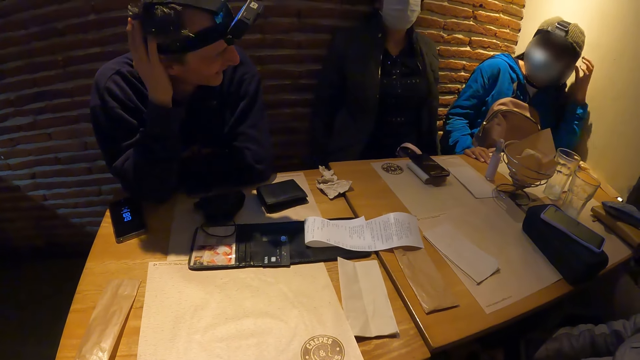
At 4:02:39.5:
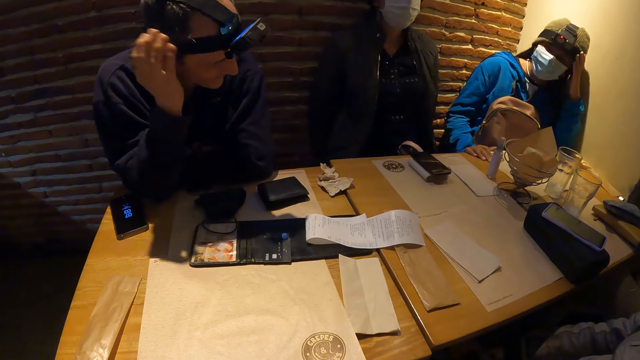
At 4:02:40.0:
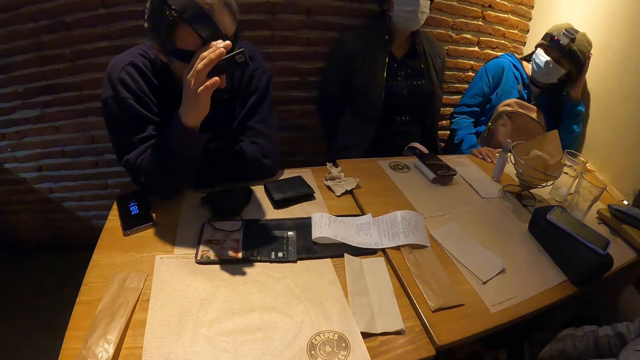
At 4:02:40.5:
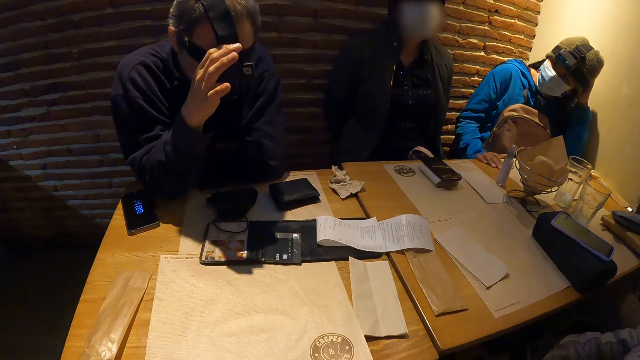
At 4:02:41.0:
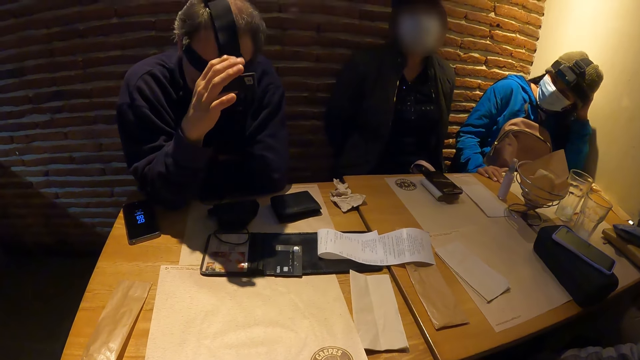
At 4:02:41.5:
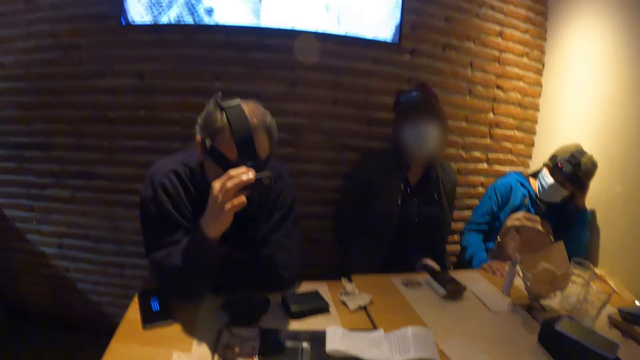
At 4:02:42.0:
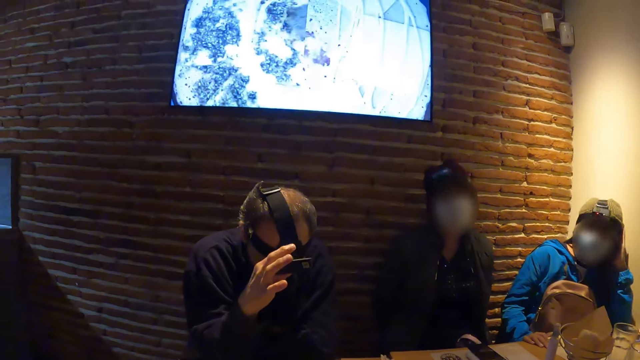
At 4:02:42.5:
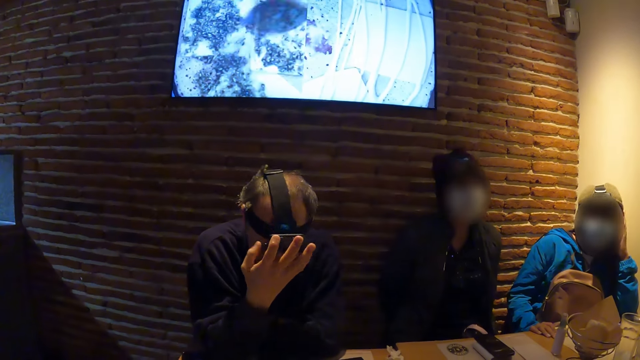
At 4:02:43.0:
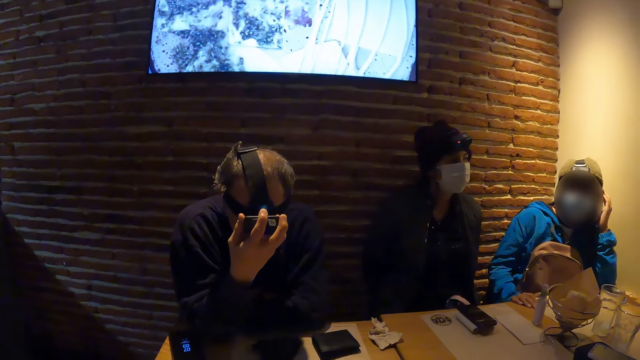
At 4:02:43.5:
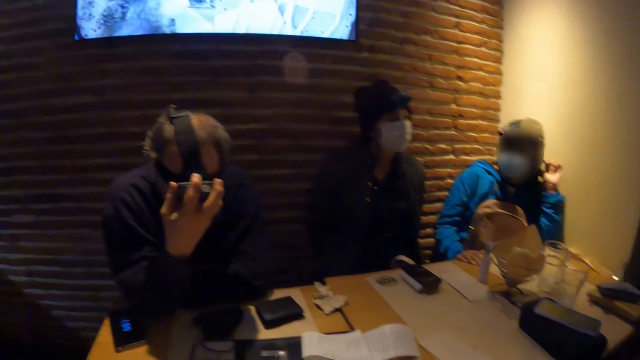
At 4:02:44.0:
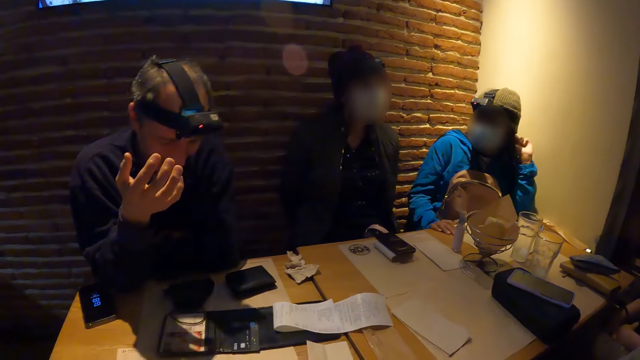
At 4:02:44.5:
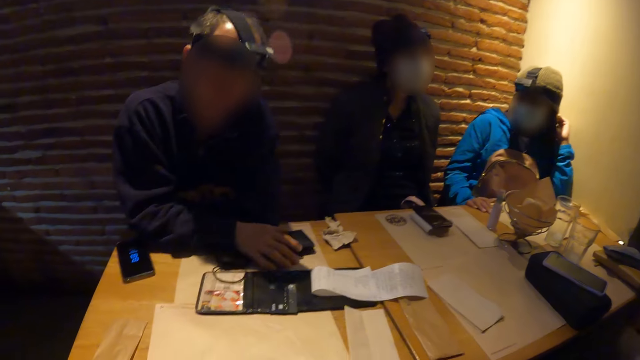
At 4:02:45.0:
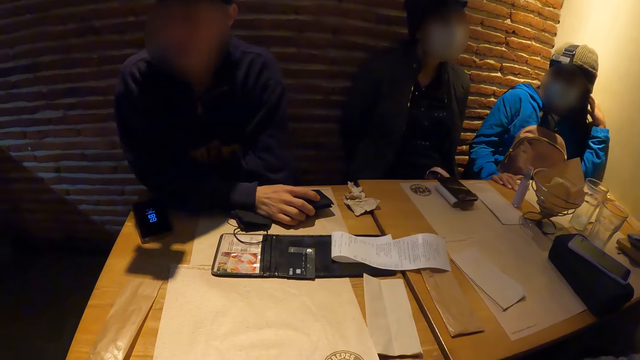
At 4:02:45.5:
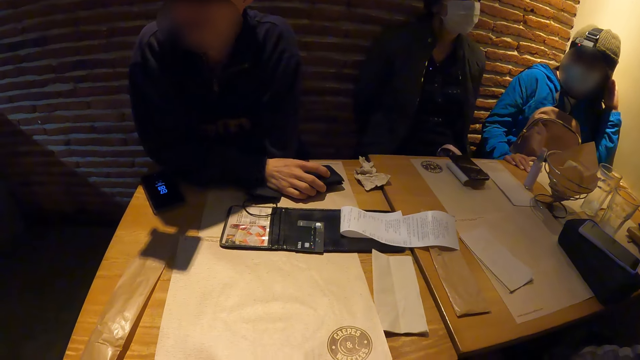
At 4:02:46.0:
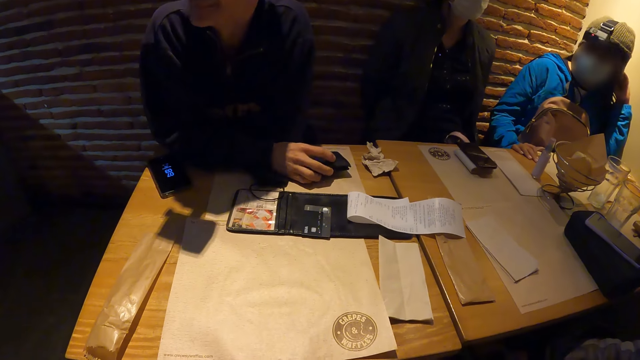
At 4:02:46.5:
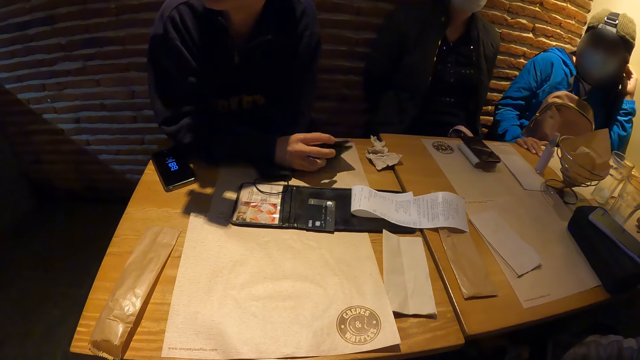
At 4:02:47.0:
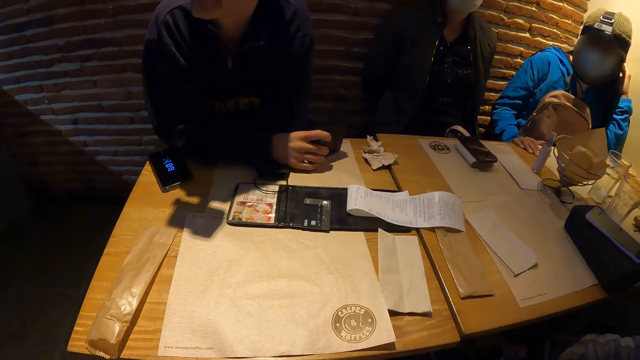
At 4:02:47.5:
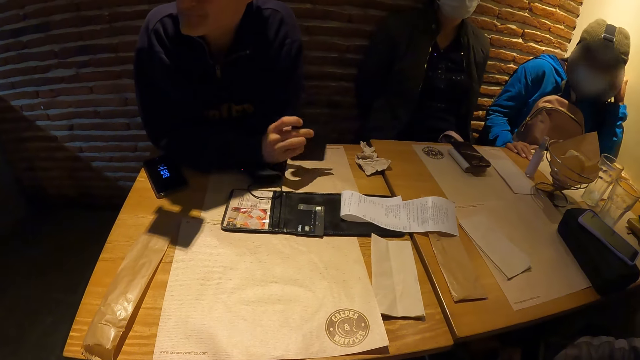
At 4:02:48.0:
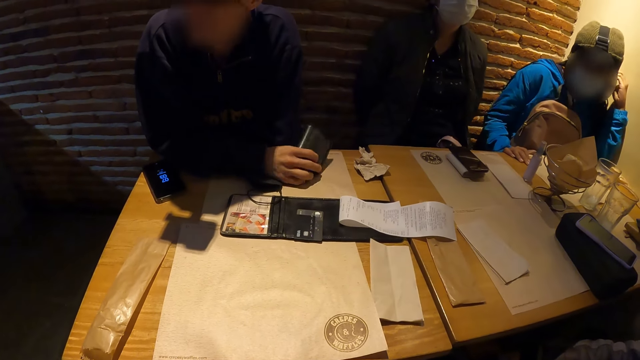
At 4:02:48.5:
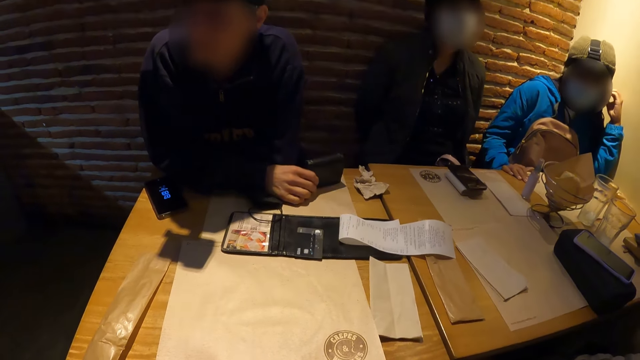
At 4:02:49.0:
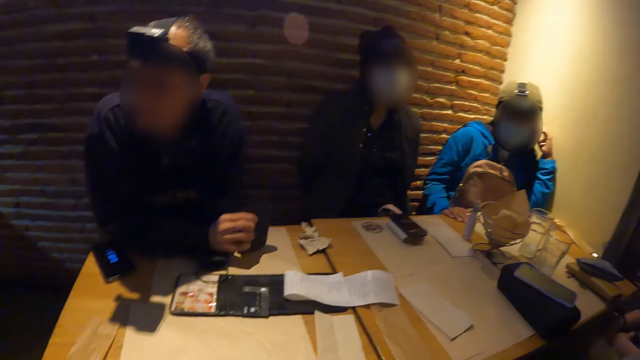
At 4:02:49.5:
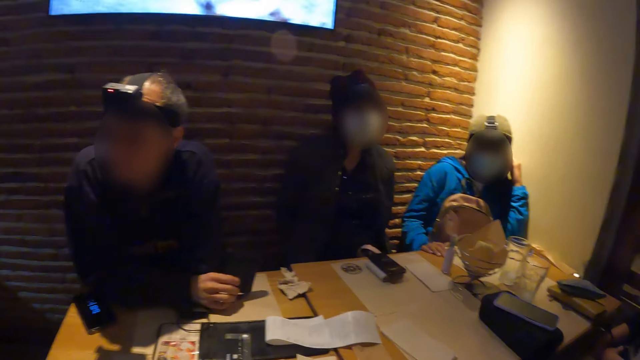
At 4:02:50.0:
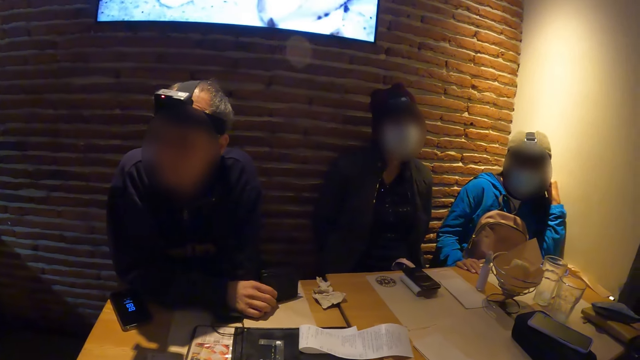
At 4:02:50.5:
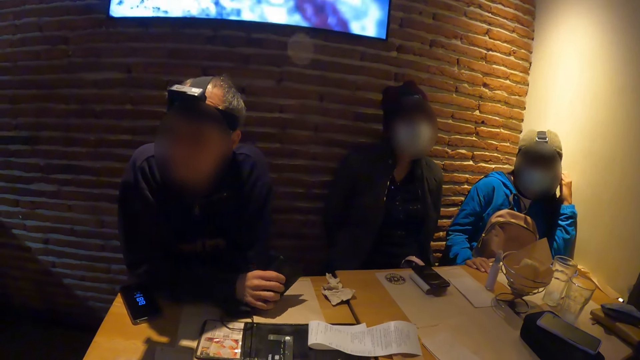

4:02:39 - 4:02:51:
The man operates a camera on his head with his right hand. He picks up the wallet from the table with his right hand. He hits the wallet in his right hand on the table.

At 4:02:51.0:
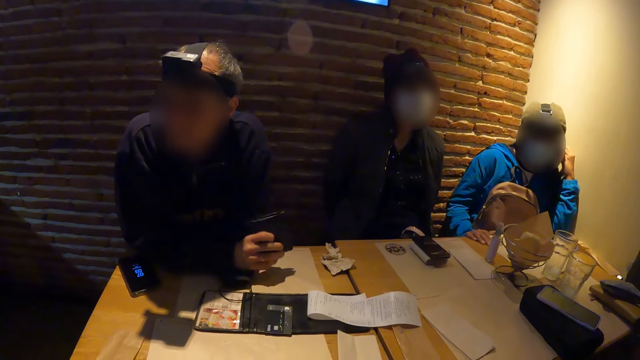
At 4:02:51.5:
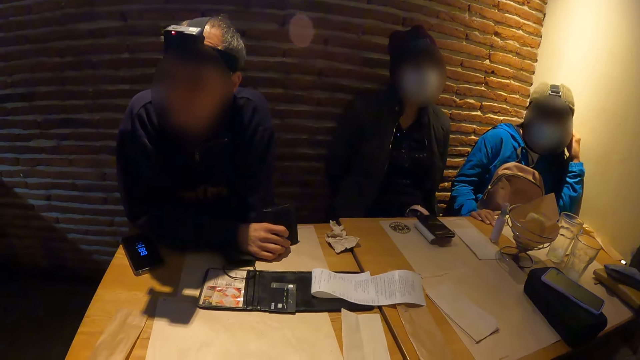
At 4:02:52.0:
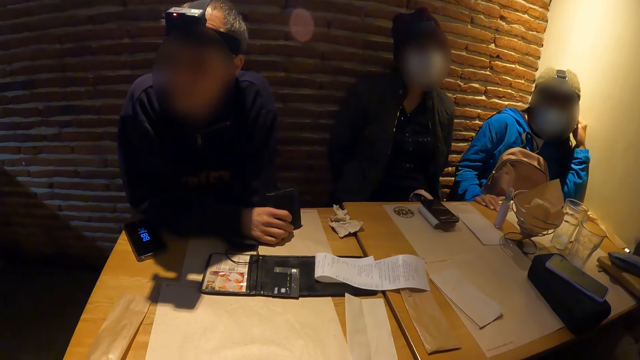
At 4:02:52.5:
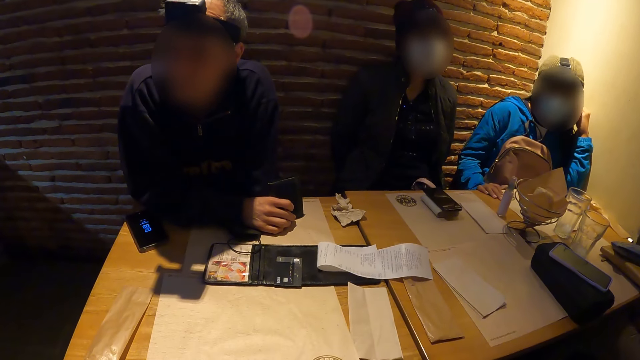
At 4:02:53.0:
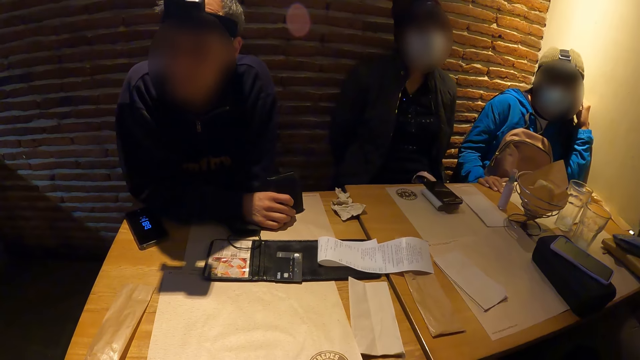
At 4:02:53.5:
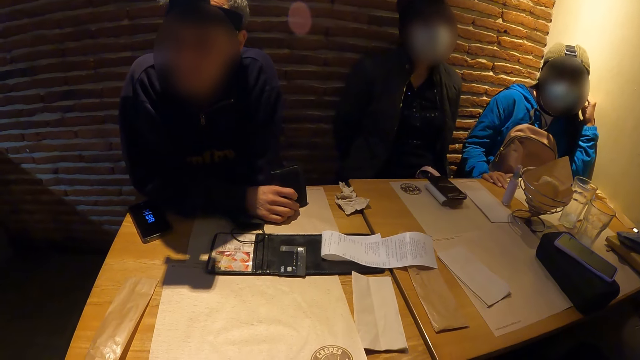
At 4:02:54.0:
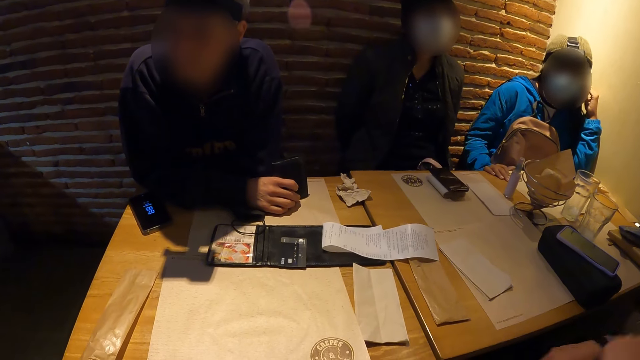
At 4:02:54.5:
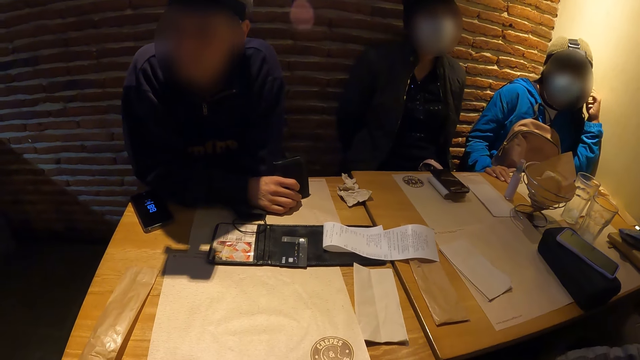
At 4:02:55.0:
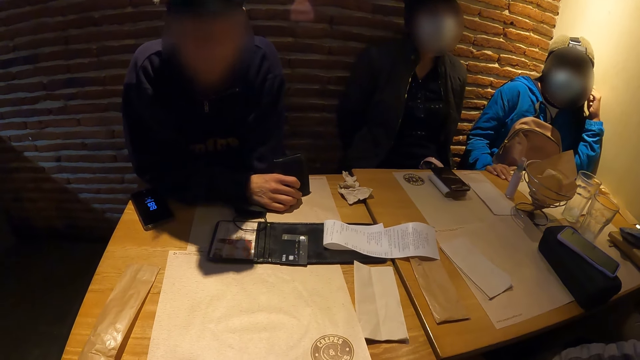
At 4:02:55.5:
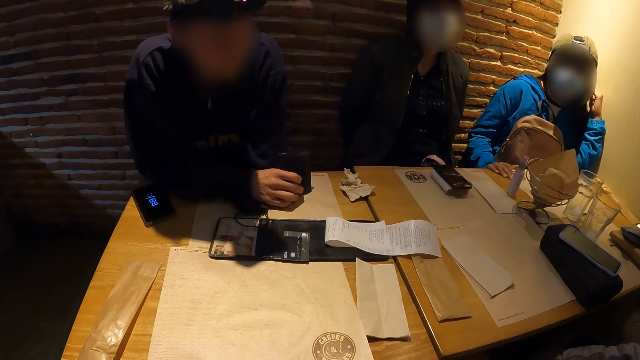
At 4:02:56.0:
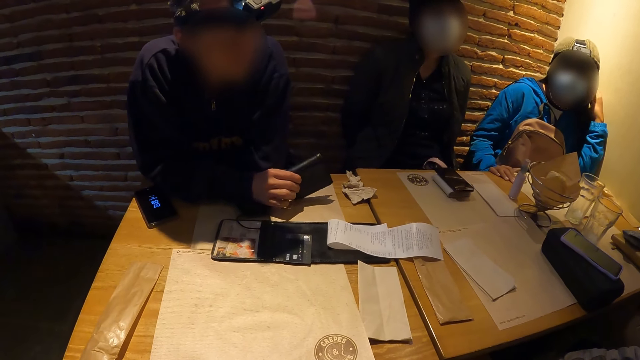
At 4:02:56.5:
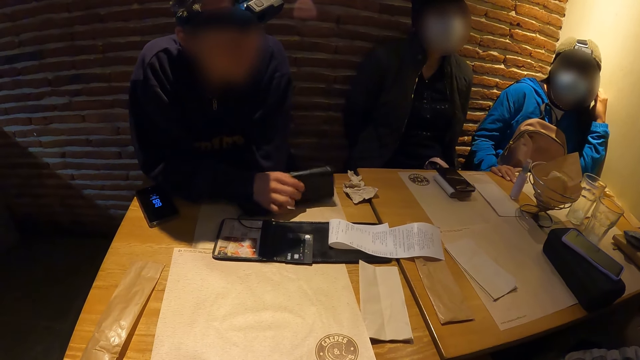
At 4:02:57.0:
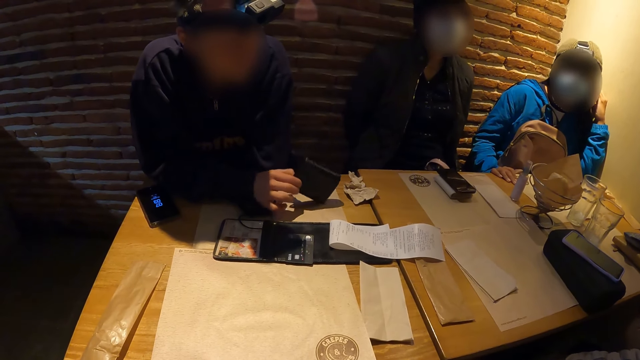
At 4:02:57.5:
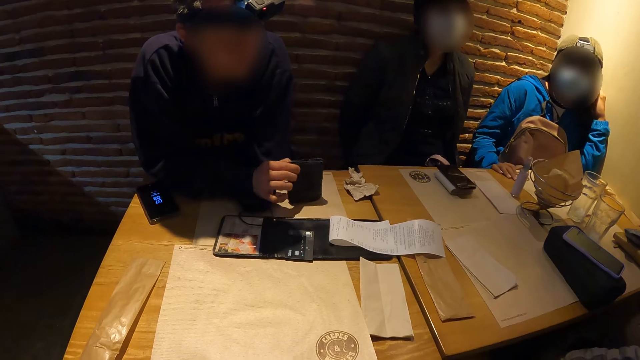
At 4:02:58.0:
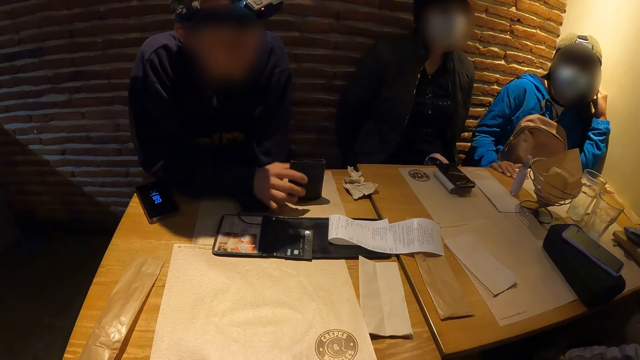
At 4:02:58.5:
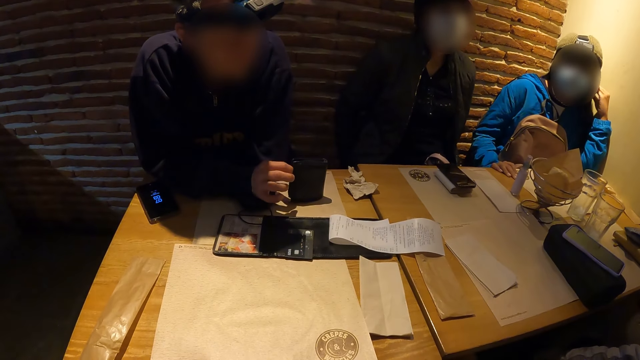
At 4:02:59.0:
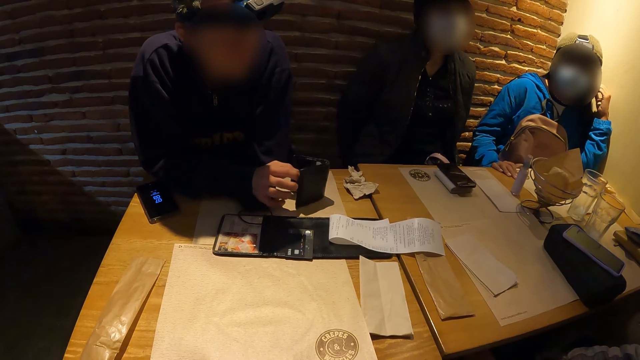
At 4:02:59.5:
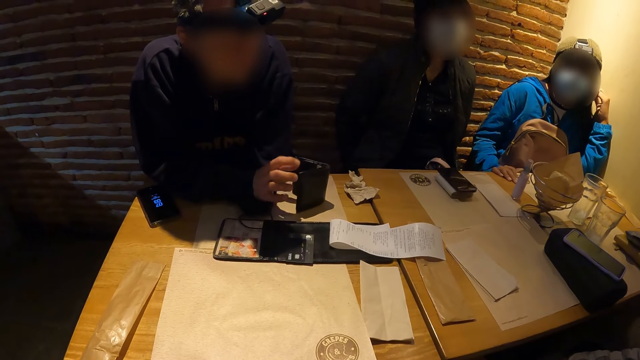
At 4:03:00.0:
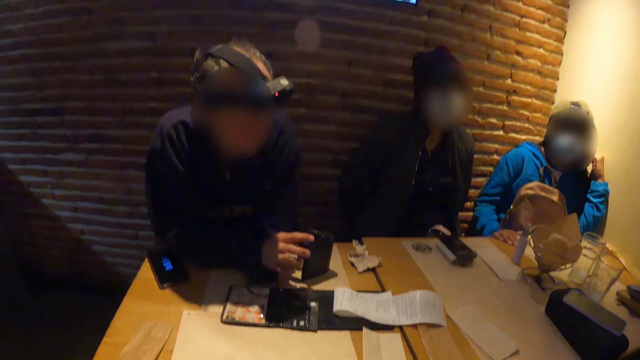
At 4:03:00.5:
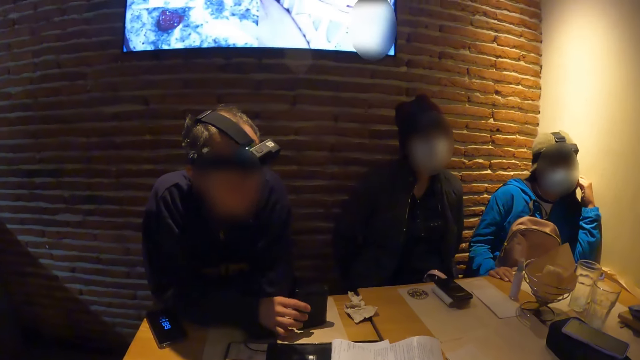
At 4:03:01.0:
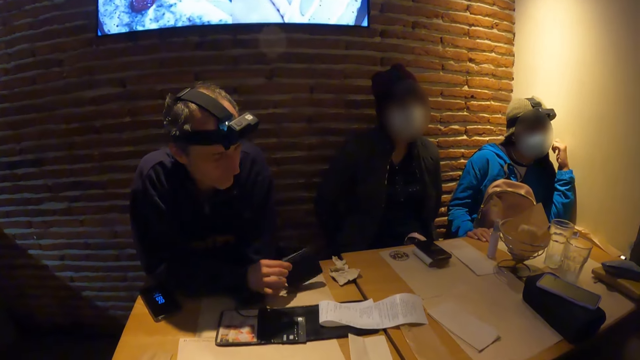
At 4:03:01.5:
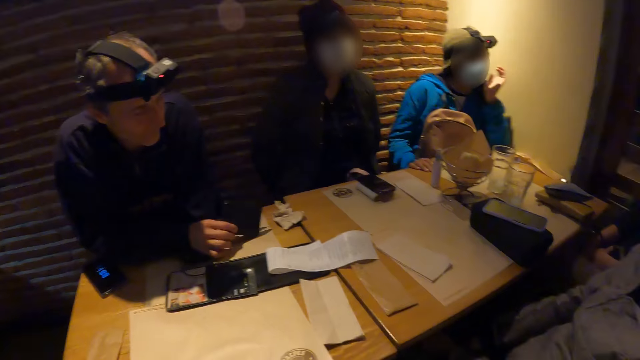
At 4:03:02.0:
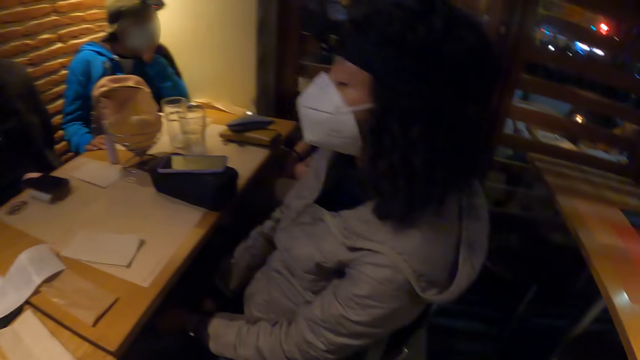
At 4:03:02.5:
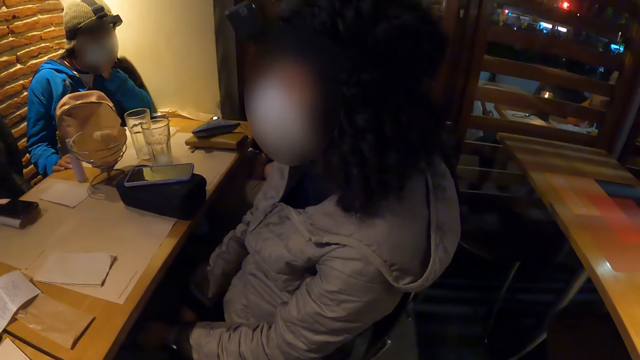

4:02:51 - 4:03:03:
A man holds the wallet. He places the wallet in his right hand on the table. He opens the wallet with his right hand. The camera wearer interacts with the group of people at the table. The man closes the wallet with his right hand. He hits the wallet in his right hand on the table.
